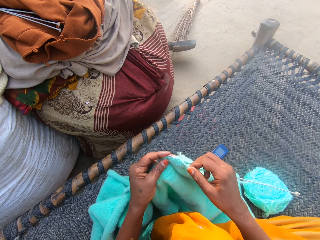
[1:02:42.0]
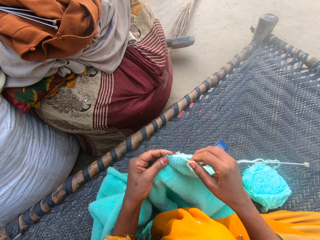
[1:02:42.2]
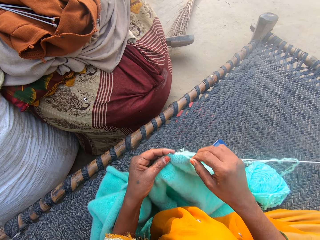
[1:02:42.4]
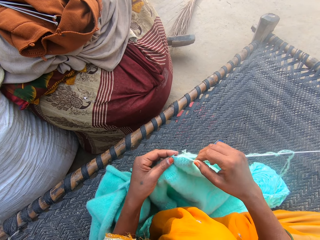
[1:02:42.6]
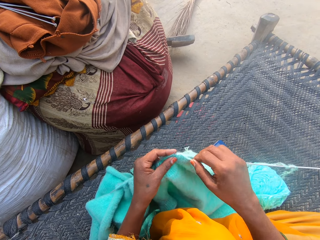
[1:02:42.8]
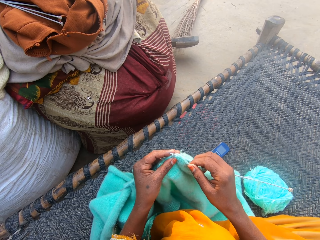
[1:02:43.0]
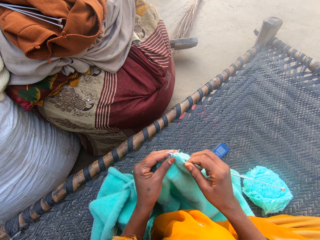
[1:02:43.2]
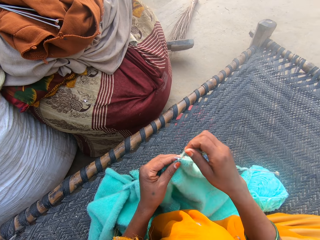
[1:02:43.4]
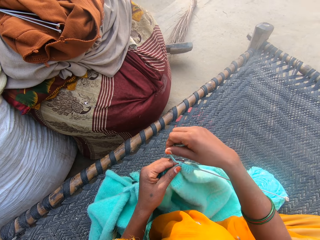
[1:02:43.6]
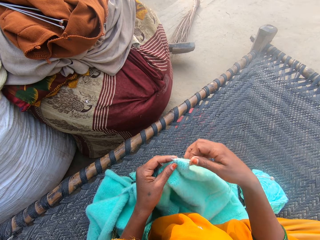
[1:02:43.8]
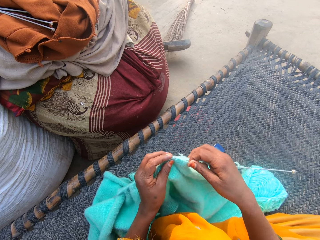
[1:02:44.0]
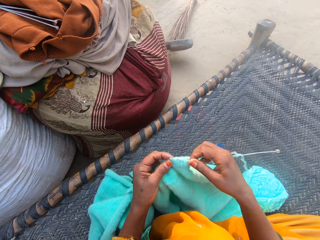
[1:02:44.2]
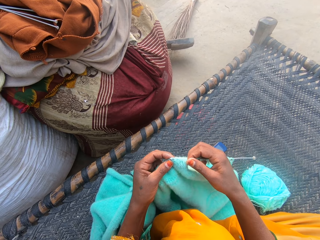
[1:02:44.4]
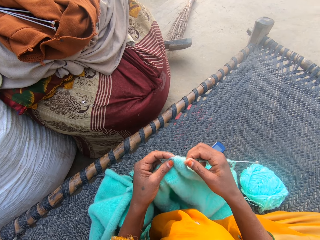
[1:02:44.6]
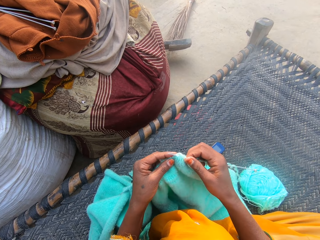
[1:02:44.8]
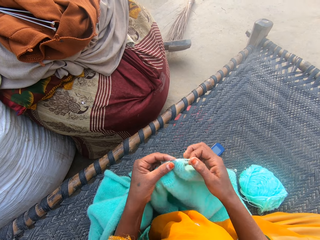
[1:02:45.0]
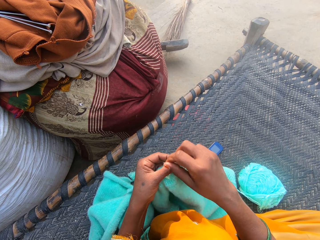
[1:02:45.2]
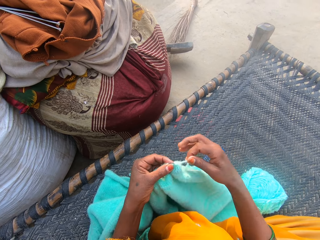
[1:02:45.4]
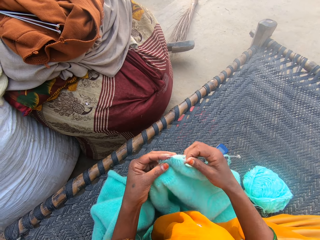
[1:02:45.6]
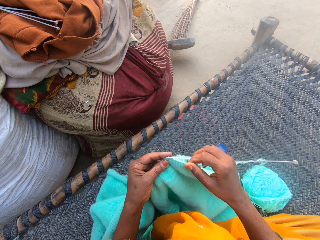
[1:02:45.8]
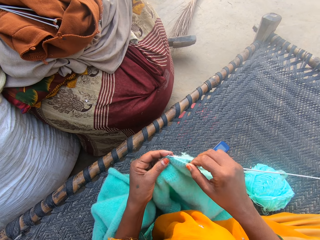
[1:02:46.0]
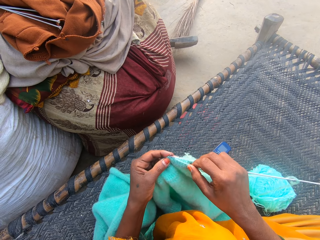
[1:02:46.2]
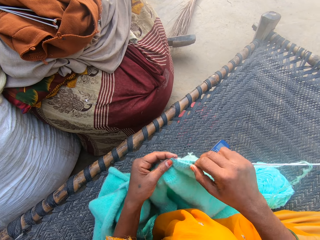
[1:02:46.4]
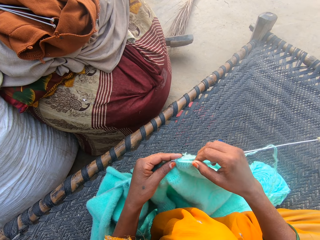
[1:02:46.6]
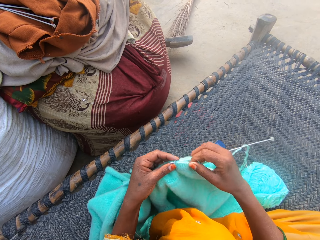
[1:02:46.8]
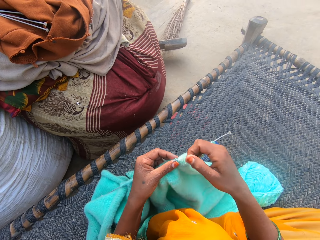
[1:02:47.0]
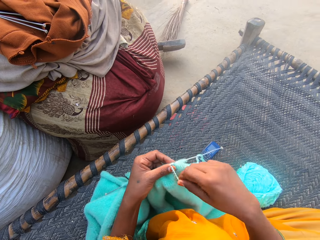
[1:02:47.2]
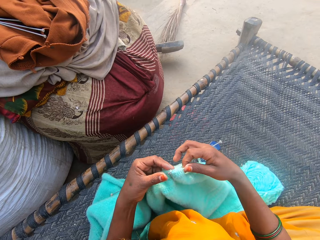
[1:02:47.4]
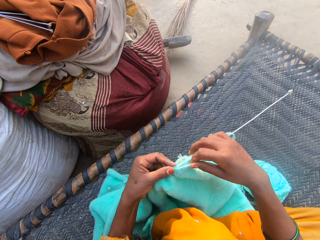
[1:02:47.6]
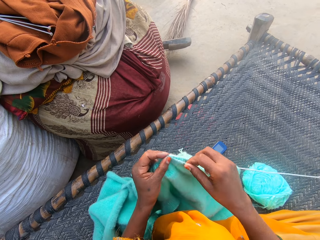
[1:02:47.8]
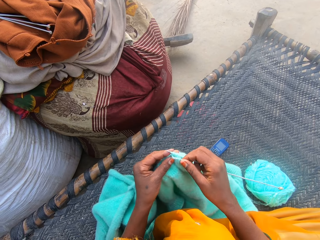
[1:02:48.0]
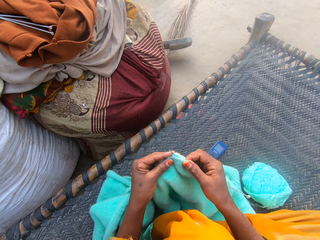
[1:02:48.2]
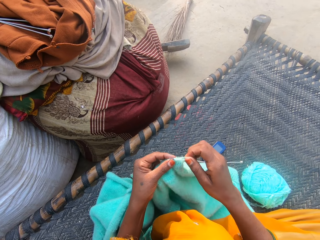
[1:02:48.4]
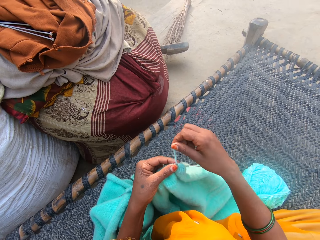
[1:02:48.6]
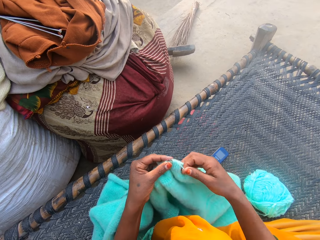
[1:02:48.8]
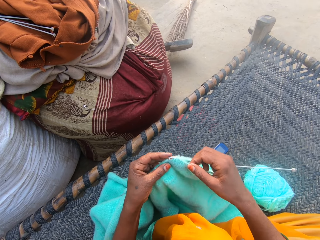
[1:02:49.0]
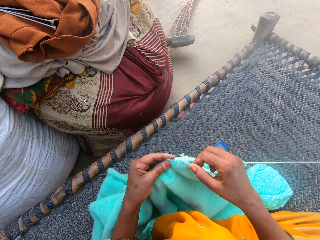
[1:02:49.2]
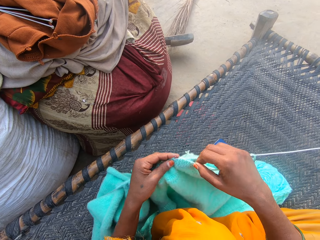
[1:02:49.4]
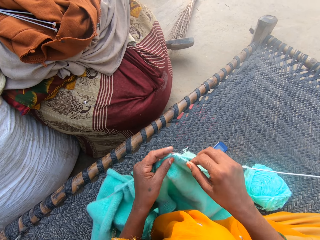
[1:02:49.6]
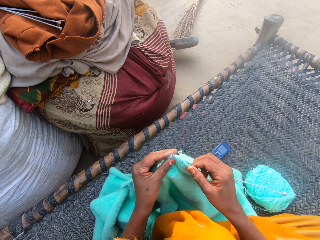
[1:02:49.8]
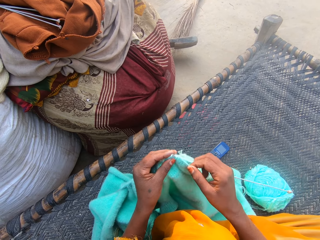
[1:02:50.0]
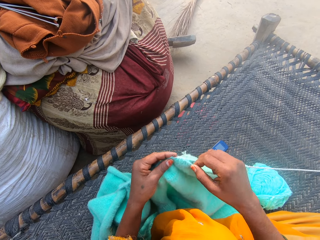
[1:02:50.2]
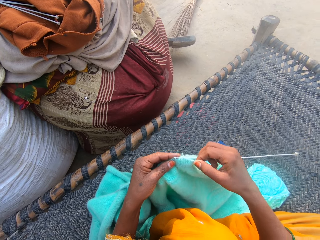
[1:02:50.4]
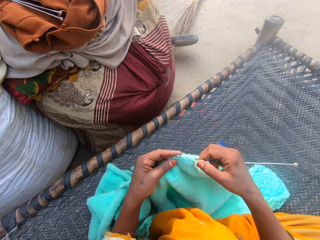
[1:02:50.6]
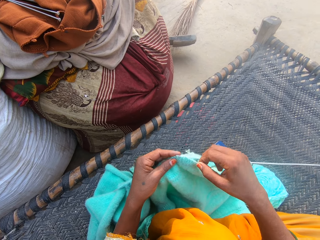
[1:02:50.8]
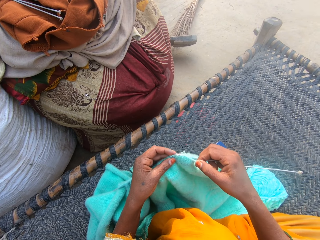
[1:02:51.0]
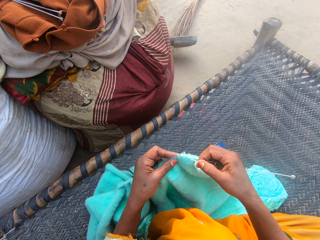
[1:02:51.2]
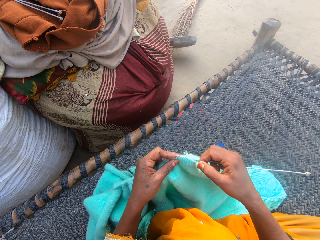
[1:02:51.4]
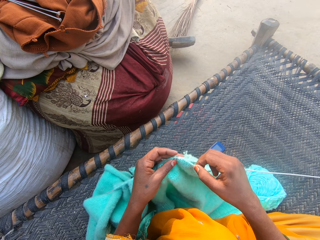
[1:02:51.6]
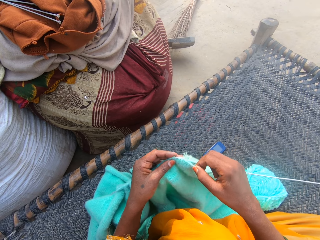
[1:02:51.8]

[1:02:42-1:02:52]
The camera wearer folds a thread on a needle. They knit using the needle. They fold the thread on the needle. They knit using the needle. They fold the thread on the needle. They knit using the needle. They fold the thread on the needle. They knit using the needle. They fold the thread on the needle. They knit using the needle.

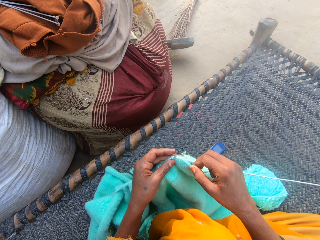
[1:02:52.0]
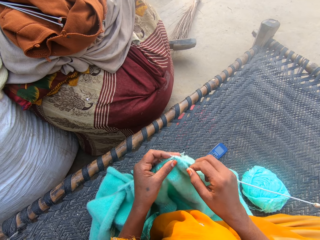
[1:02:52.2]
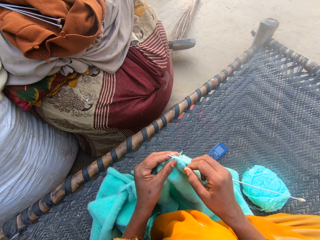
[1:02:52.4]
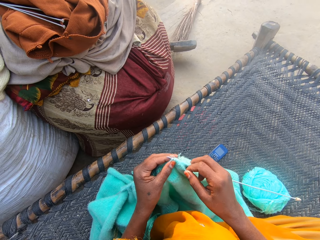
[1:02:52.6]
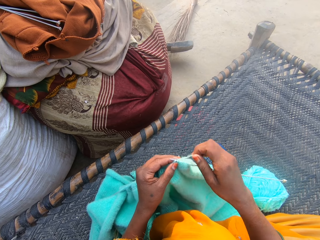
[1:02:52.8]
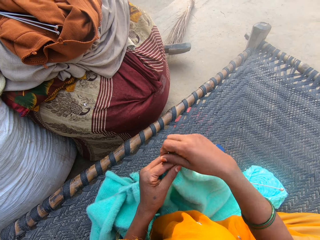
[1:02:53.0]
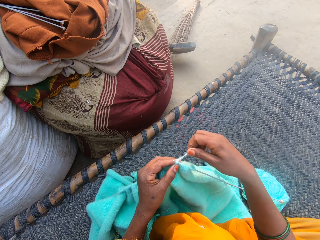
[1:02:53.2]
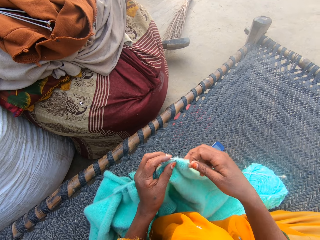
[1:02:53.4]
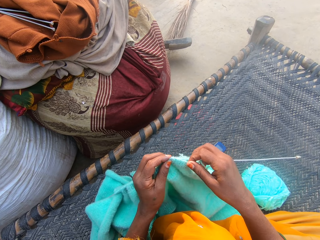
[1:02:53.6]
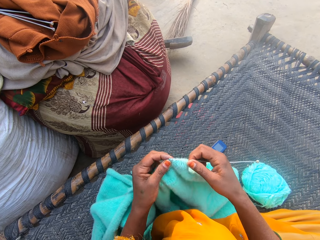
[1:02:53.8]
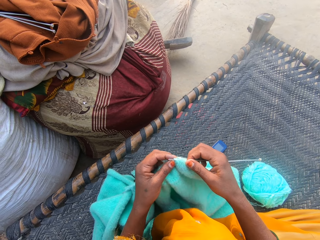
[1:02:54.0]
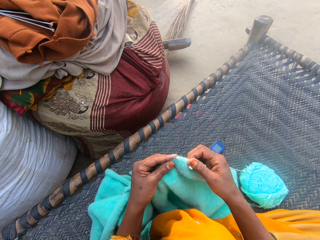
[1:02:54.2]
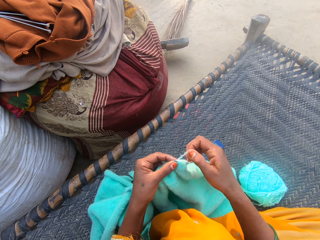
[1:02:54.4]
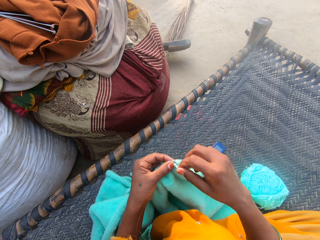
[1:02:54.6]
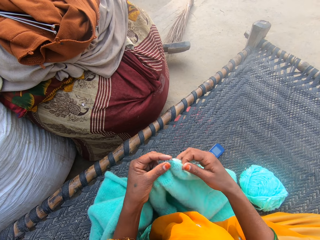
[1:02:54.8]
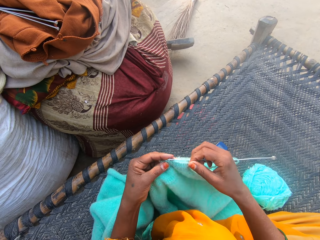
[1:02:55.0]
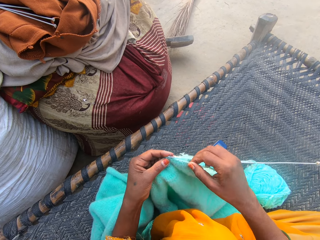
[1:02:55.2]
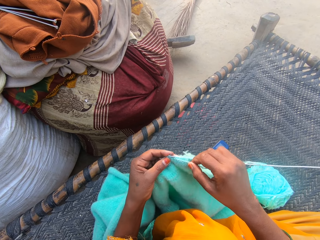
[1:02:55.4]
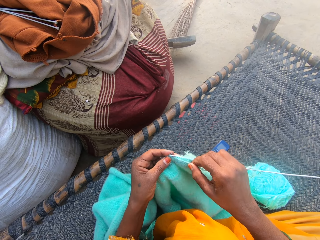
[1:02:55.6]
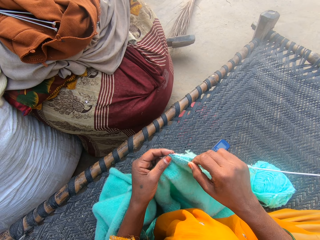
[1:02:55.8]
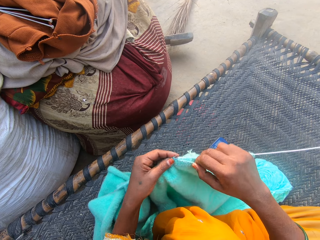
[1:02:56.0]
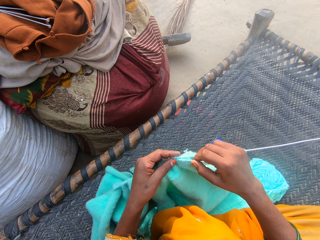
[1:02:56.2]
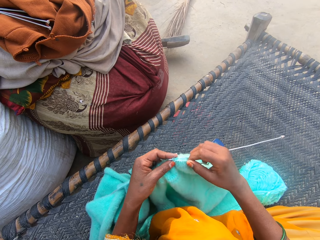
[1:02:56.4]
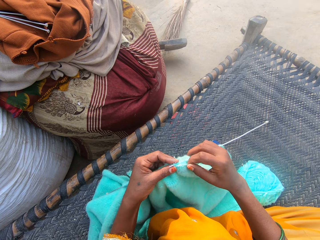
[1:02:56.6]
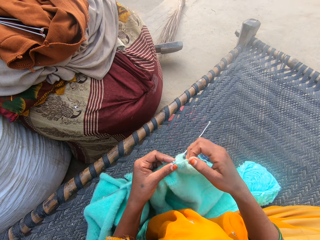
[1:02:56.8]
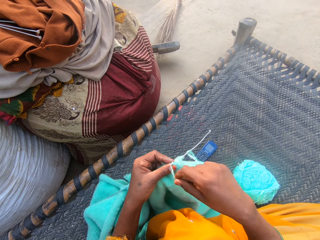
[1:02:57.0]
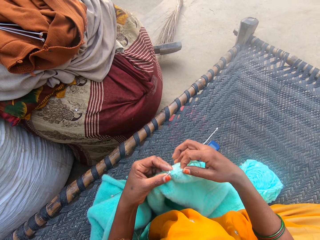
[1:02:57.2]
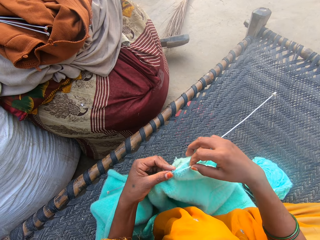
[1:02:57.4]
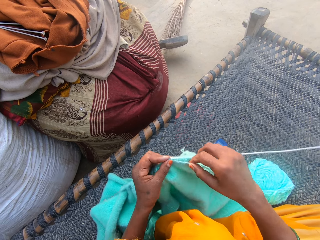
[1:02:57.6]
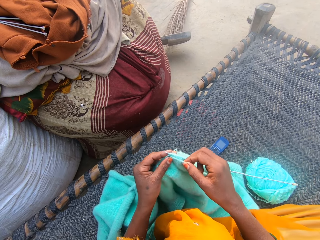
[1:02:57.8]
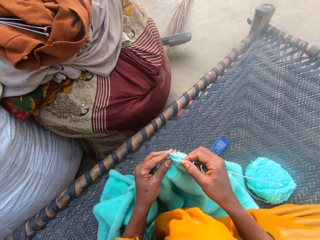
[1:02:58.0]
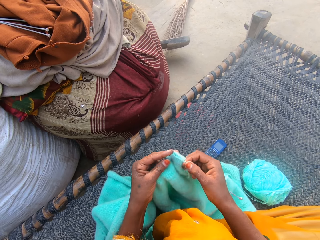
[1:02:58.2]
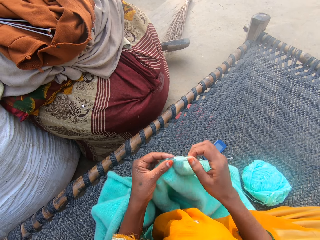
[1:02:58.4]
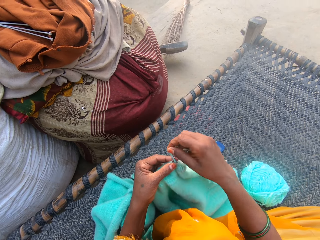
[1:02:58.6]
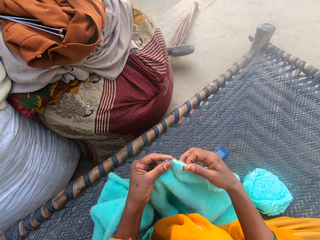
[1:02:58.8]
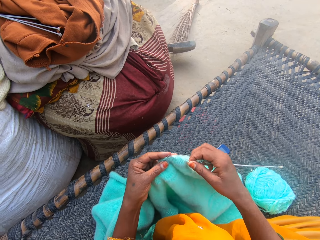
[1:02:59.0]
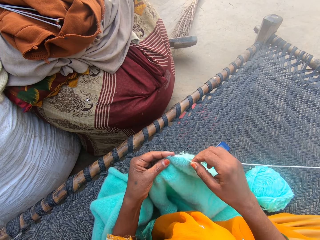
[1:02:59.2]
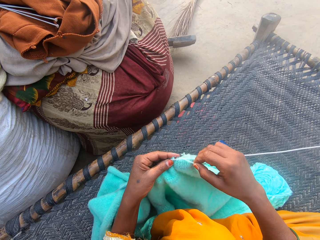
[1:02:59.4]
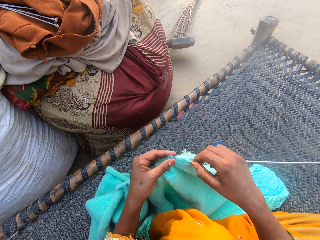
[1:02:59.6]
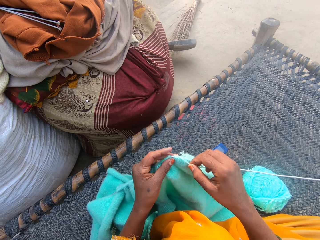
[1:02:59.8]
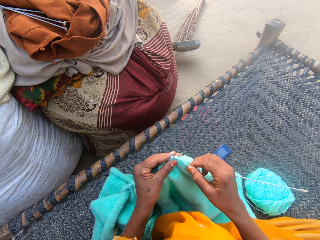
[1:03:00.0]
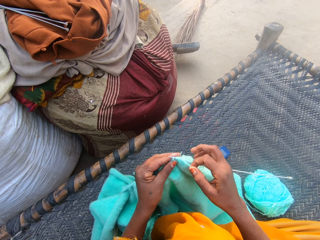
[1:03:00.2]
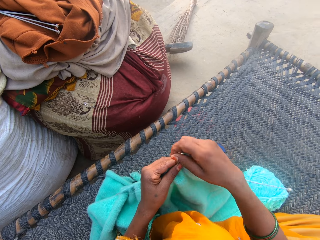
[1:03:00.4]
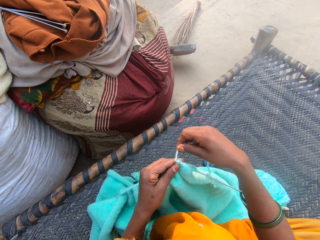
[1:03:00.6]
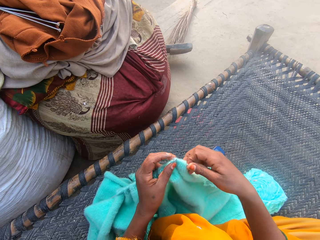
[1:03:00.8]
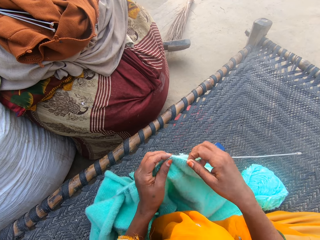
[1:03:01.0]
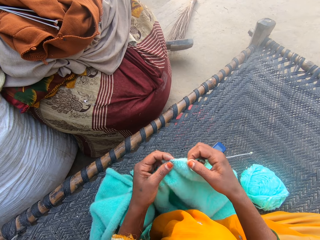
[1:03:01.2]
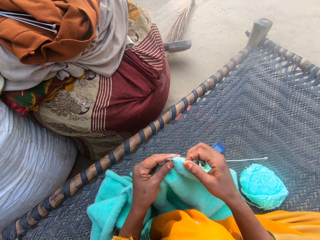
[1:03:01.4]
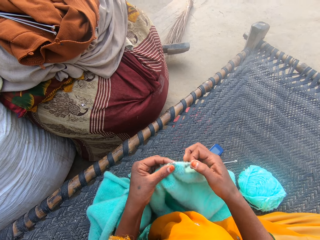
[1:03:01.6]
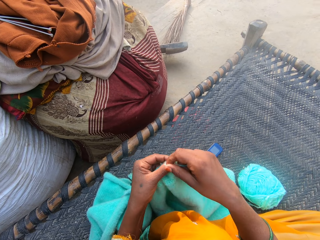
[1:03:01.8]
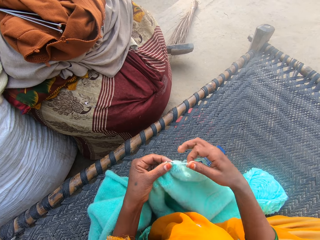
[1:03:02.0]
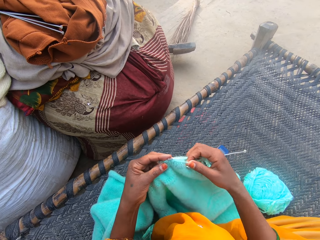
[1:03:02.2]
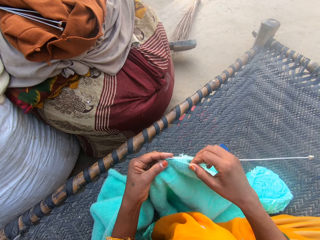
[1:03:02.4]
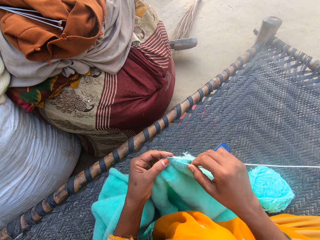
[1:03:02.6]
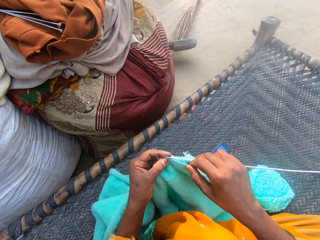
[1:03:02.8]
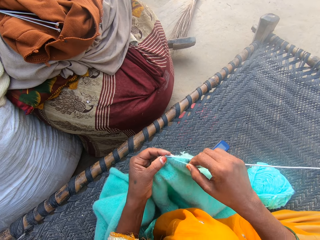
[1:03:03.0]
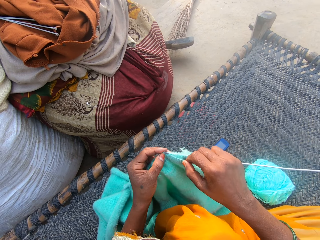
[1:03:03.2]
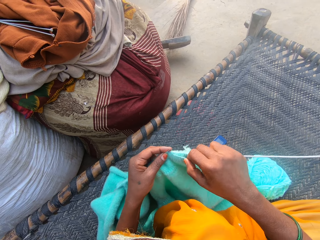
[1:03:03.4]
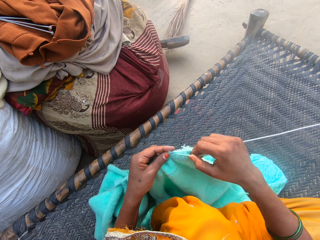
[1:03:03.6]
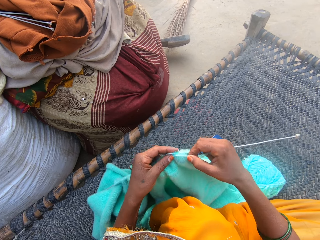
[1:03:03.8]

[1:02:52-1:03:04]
The camera wearer knits using a needle and folds a thread on the needle. They knit using the needle and fold the thread on the needle. They knit using the needle and fold the thread on the needle. They knit using the needle and fold the thread on the needle. They knit using the needle and fold the thread on the needle. They knit using the needle and fold the thread on the needle.
